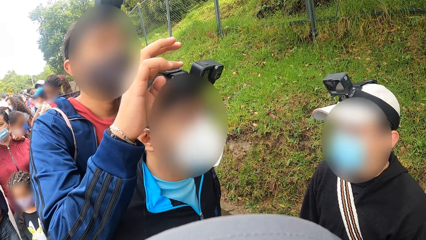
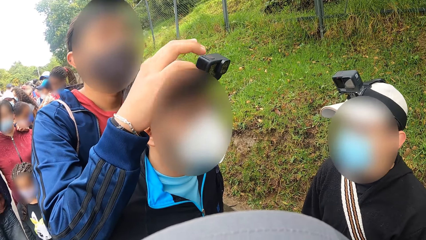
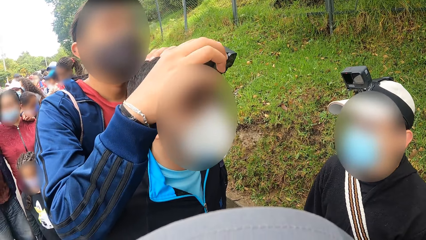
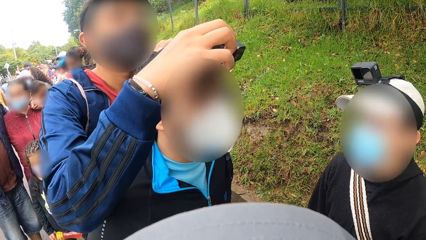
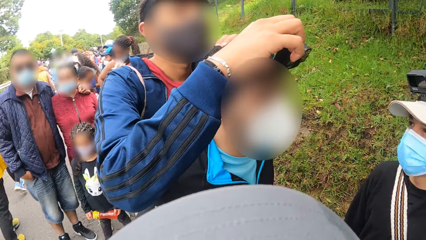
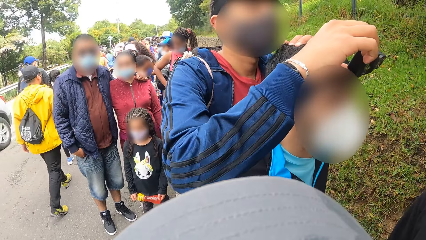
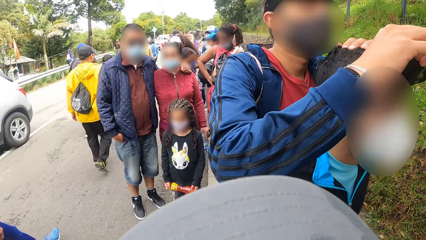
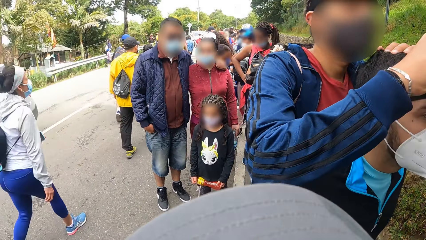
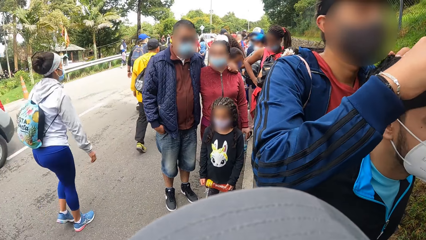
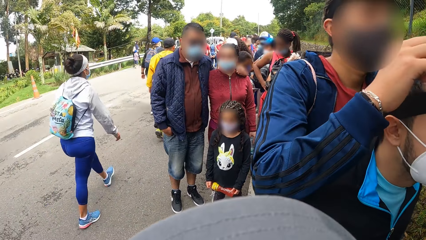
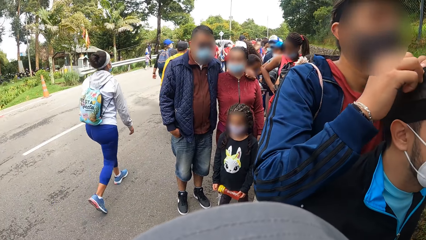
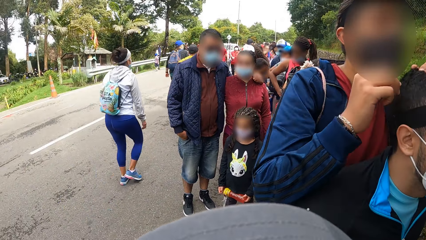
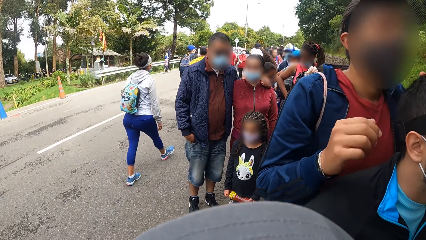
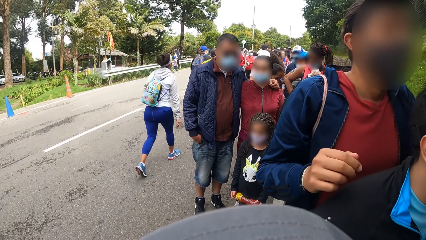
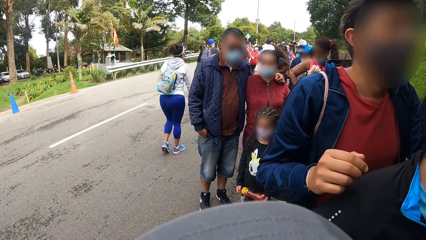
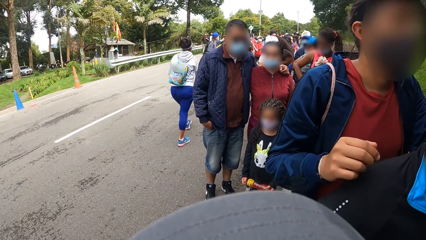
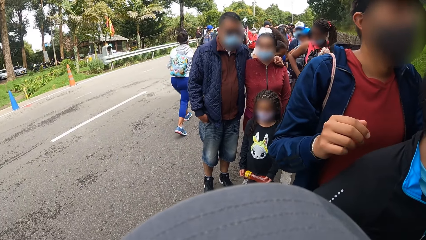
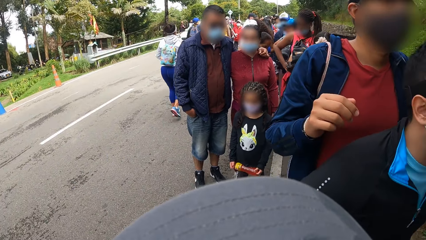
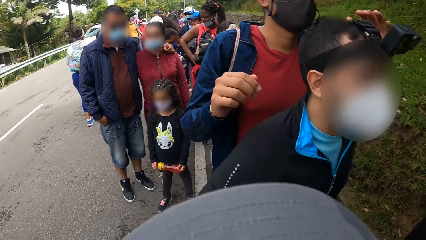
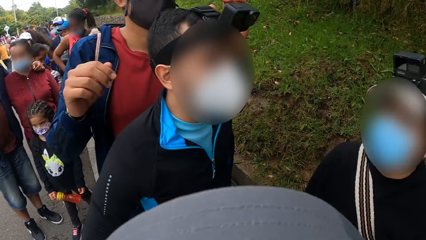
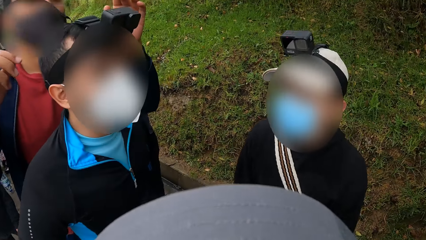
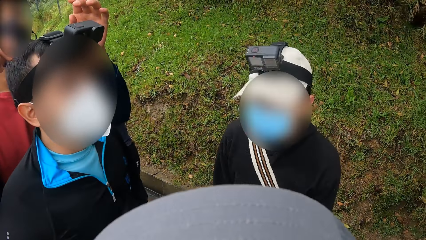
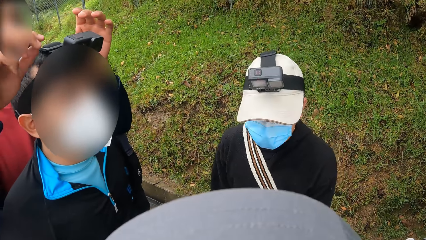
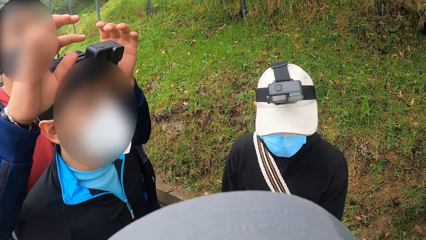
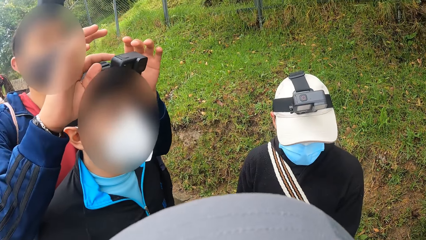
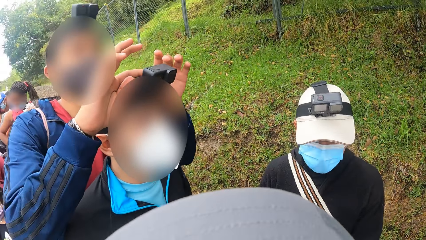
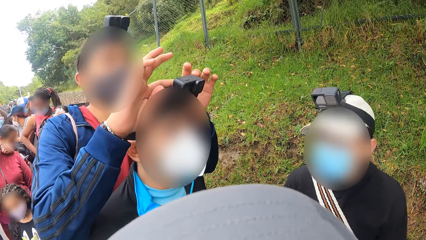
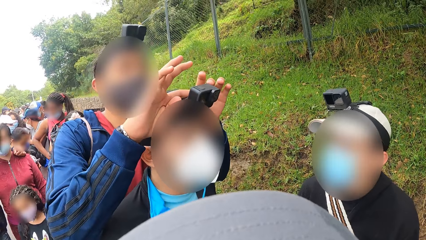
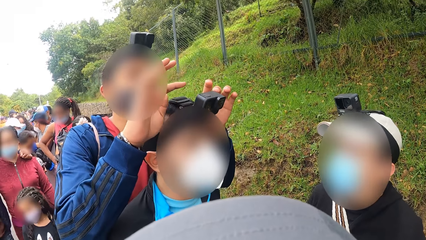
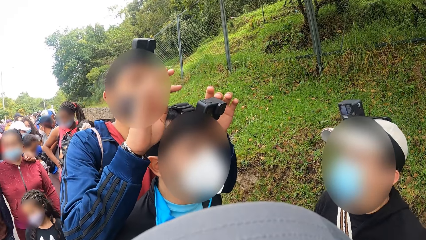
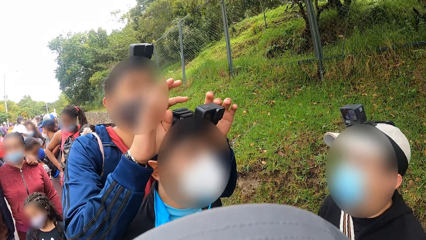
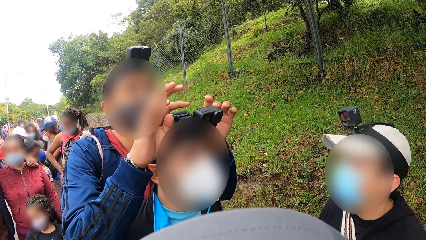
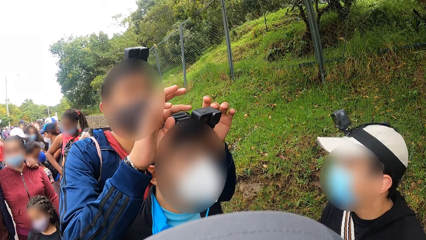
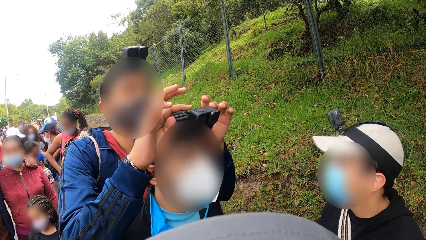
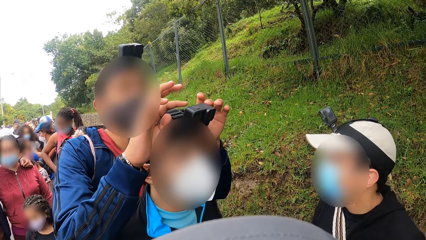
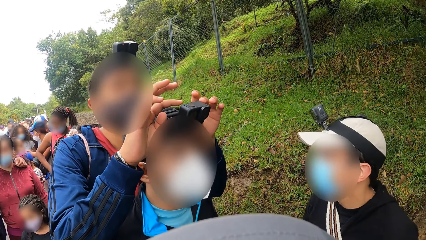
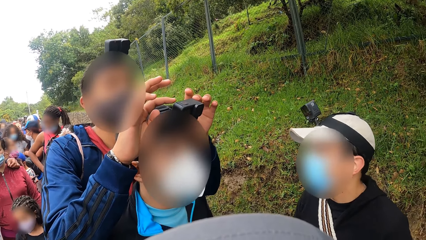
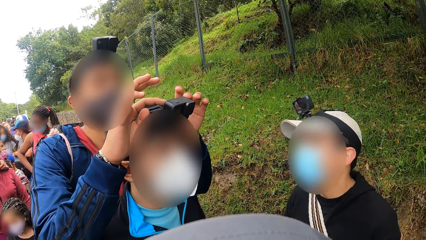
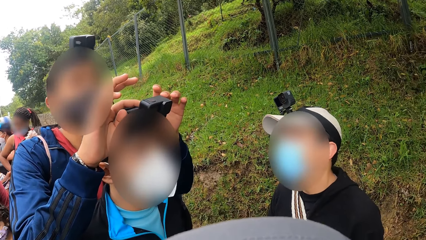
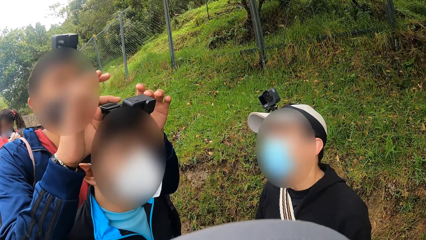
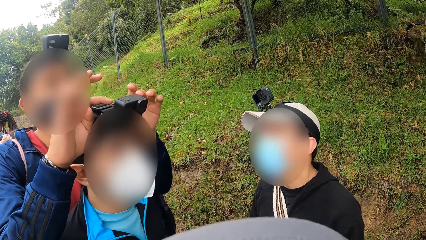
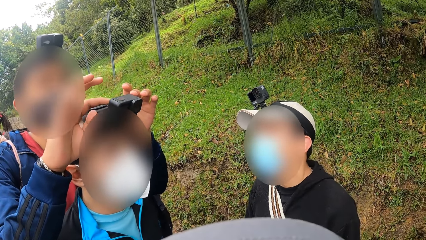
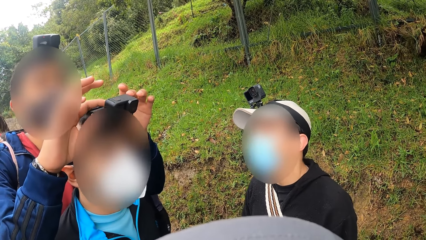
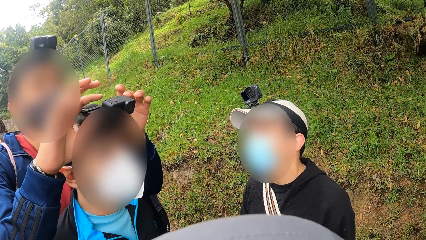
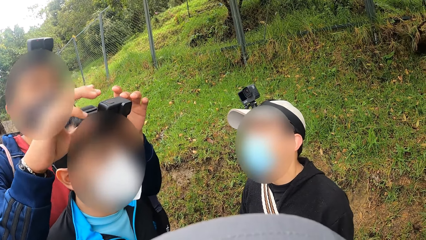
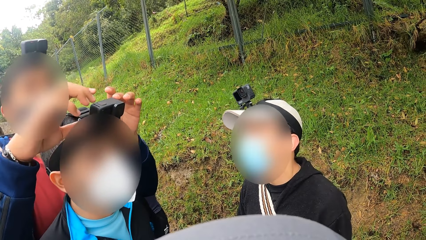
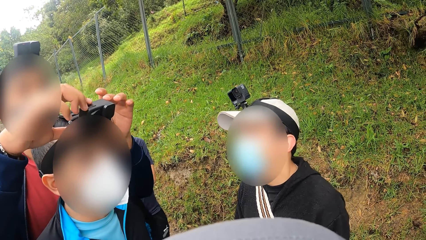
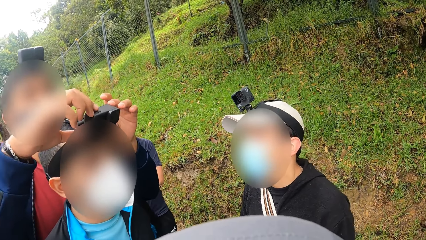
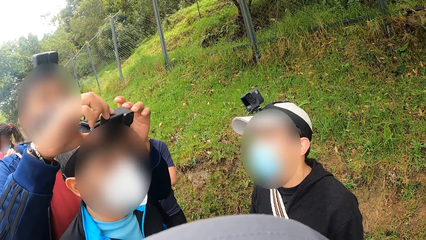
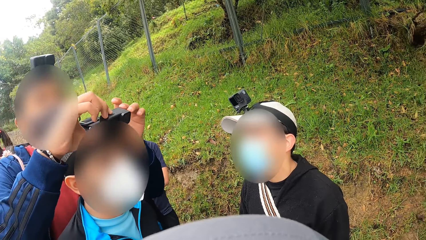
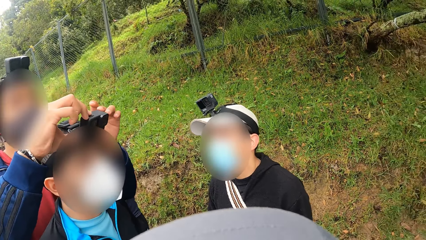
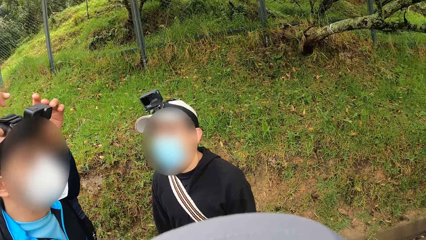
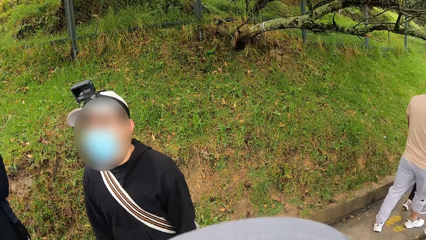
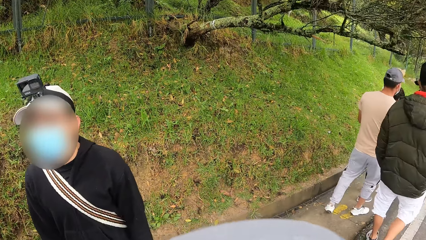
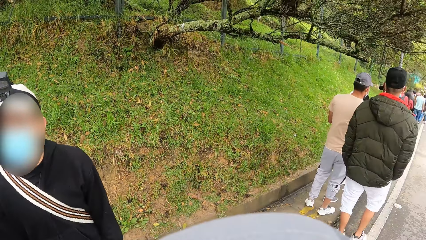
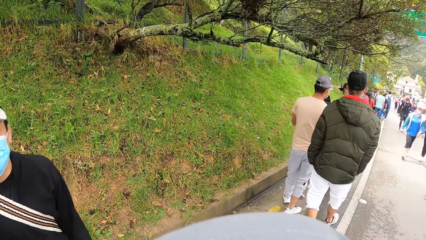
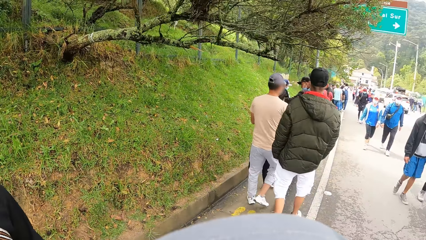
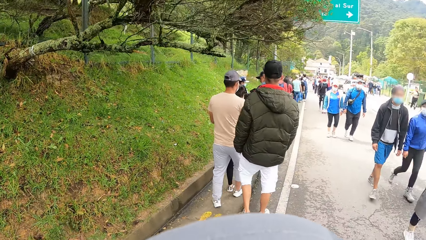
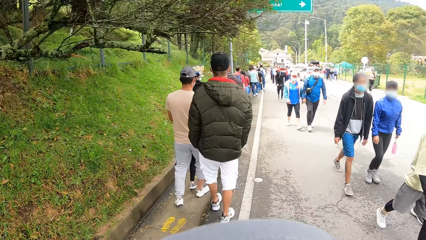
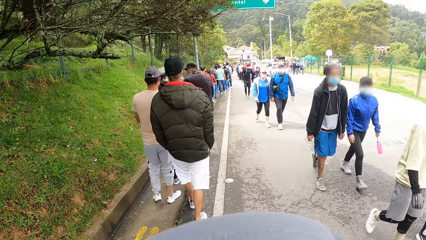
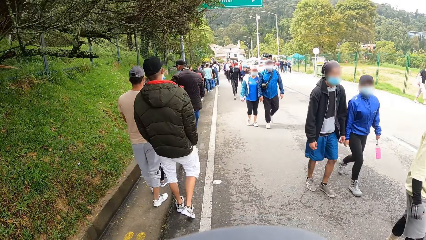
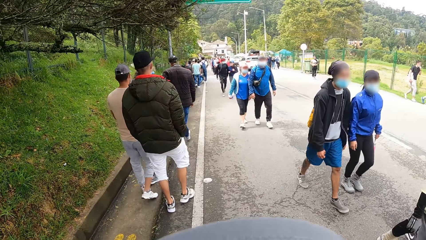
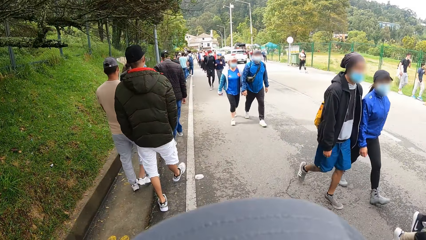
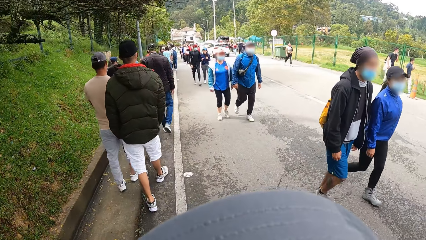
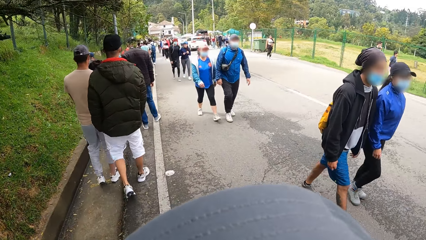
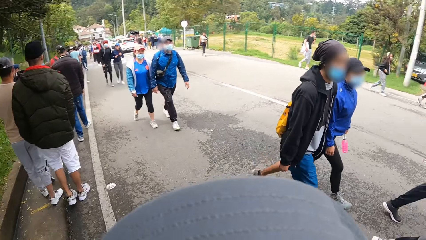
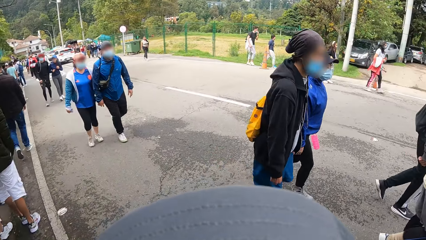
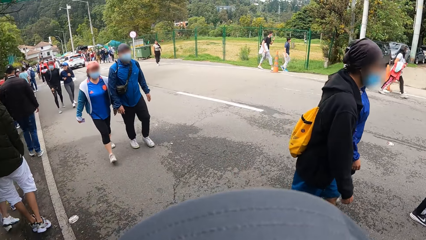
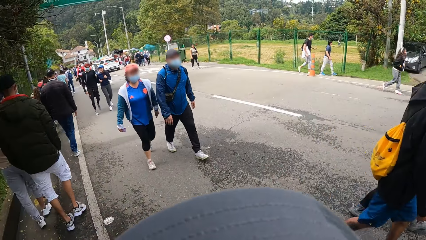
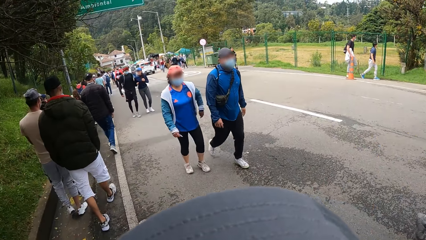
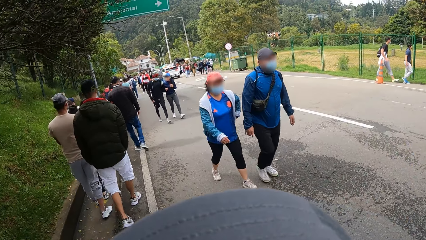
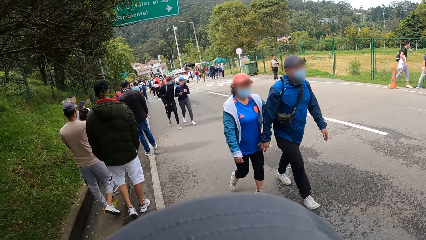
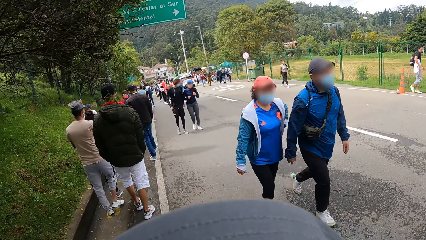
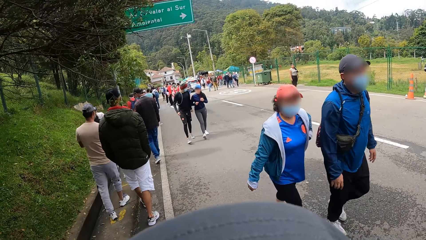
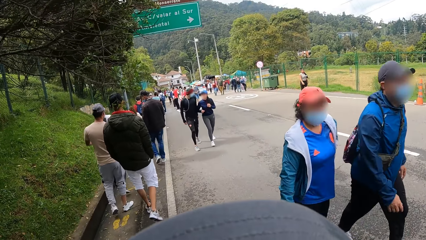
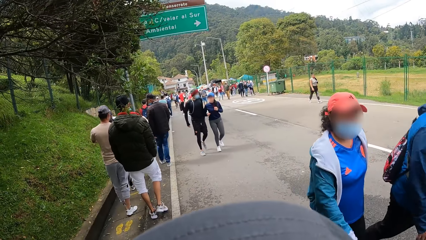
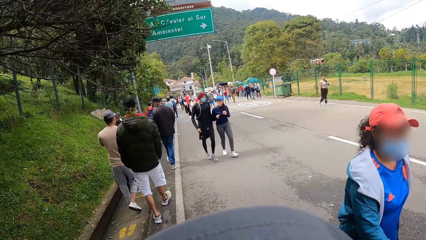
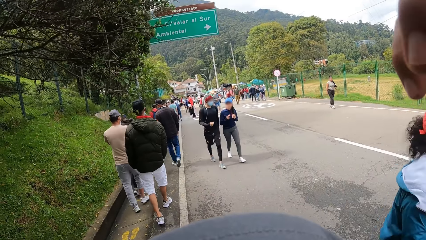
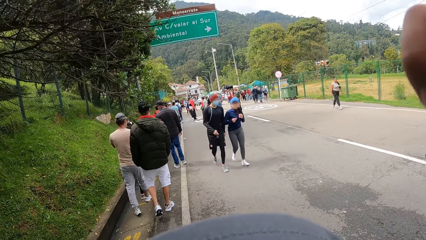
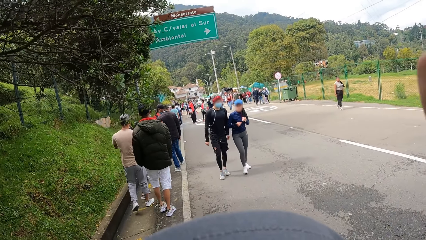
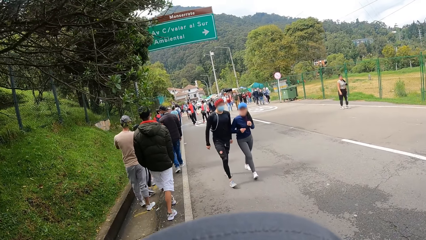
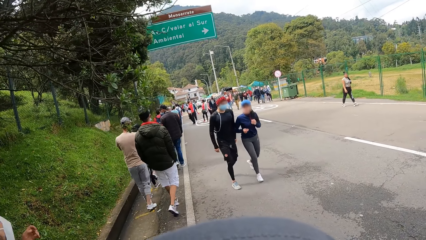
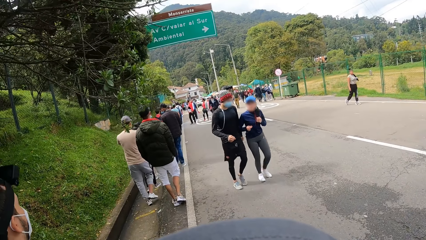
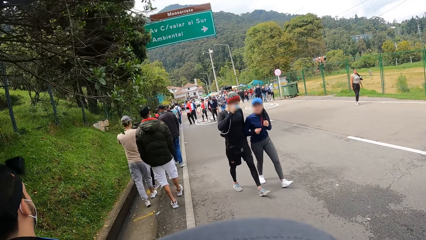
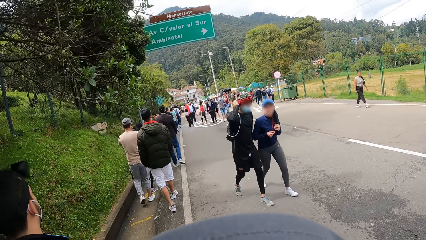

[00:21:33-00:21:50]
A man interacts with another man. The camera wearer walks along the road.
